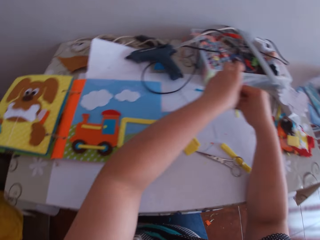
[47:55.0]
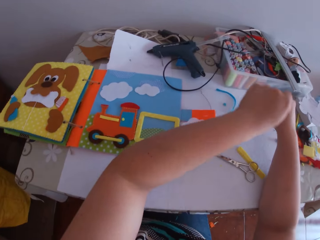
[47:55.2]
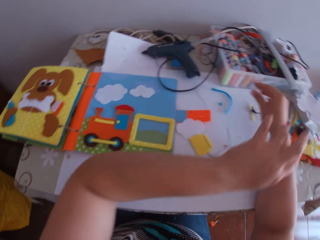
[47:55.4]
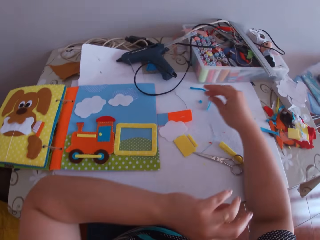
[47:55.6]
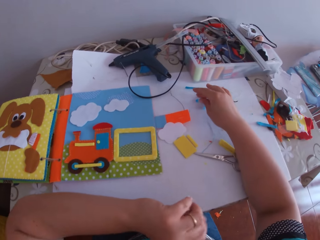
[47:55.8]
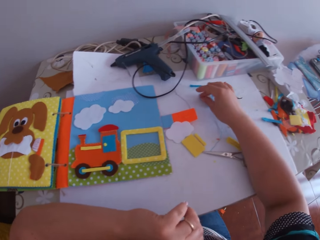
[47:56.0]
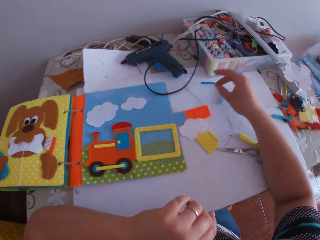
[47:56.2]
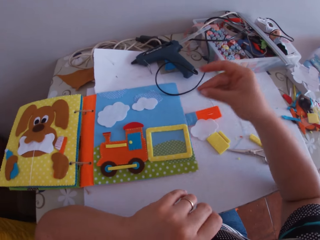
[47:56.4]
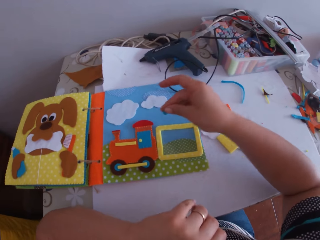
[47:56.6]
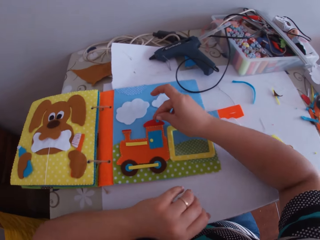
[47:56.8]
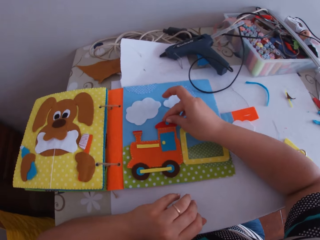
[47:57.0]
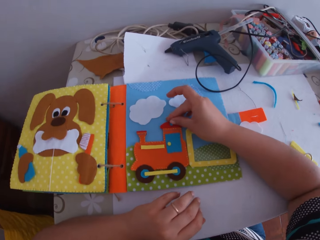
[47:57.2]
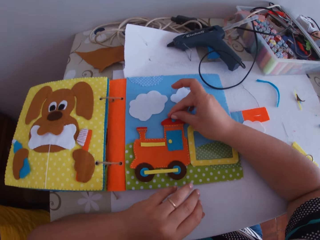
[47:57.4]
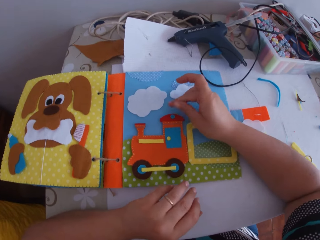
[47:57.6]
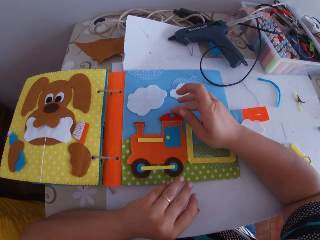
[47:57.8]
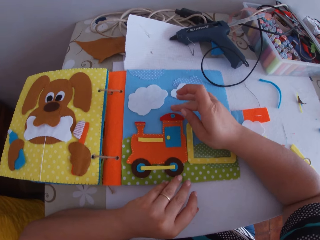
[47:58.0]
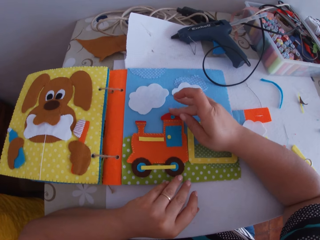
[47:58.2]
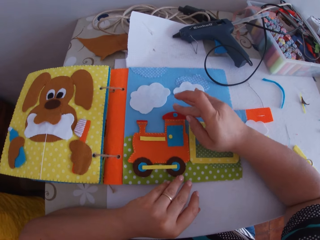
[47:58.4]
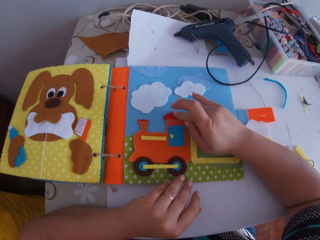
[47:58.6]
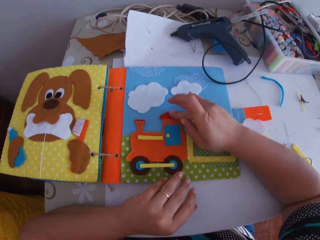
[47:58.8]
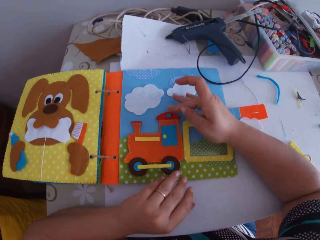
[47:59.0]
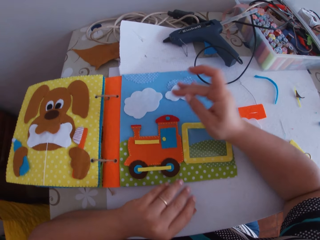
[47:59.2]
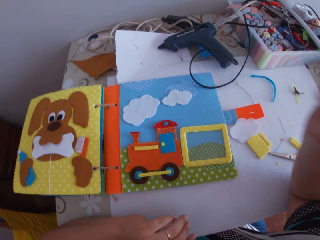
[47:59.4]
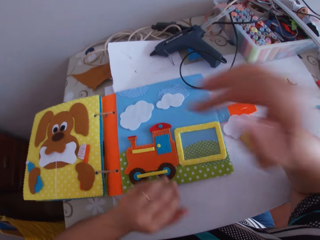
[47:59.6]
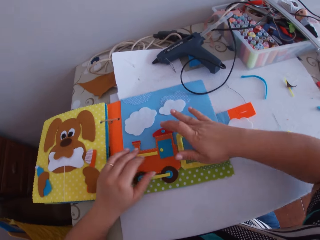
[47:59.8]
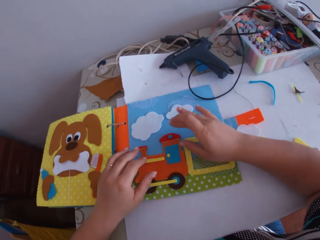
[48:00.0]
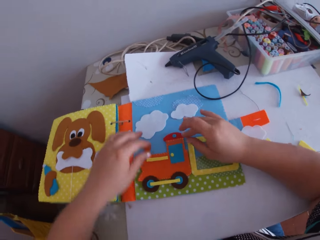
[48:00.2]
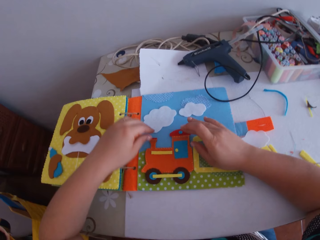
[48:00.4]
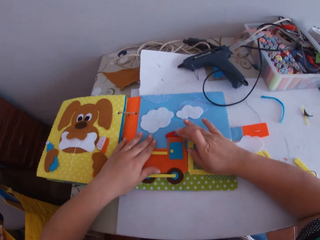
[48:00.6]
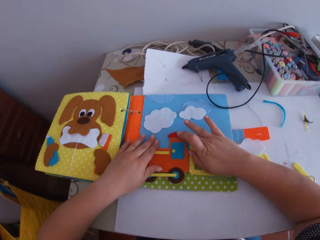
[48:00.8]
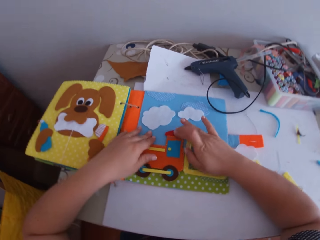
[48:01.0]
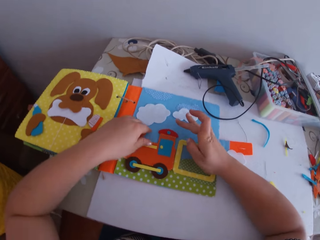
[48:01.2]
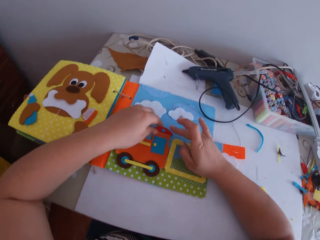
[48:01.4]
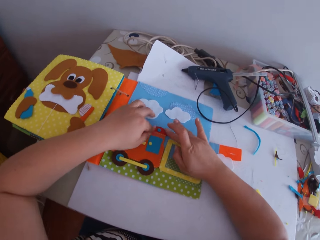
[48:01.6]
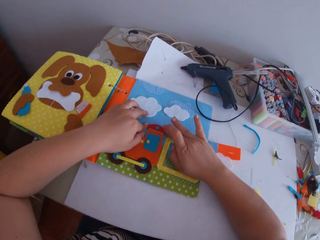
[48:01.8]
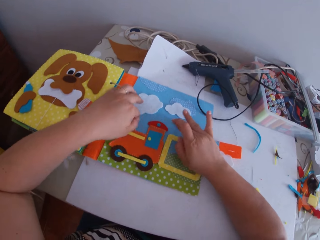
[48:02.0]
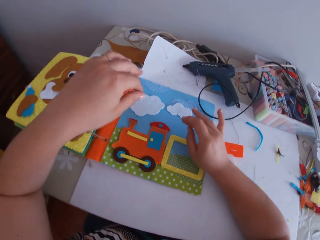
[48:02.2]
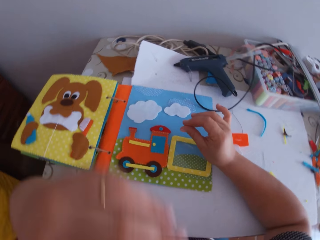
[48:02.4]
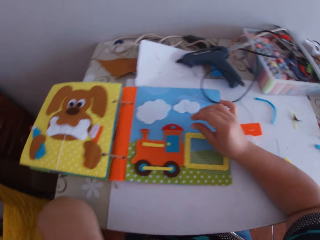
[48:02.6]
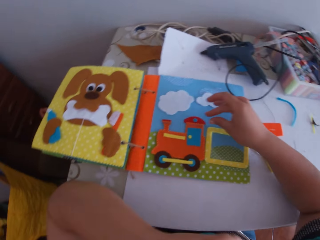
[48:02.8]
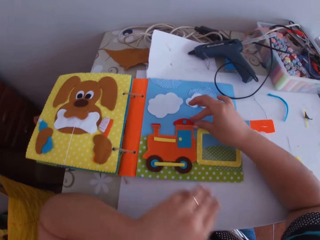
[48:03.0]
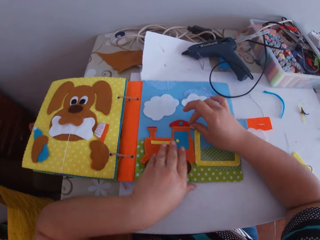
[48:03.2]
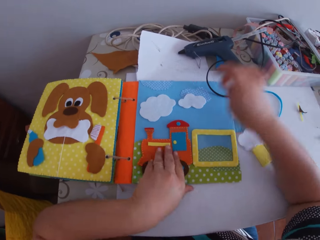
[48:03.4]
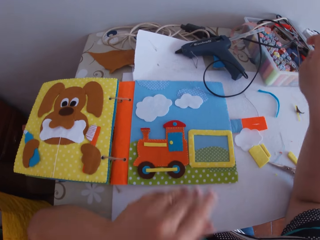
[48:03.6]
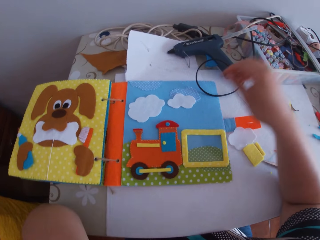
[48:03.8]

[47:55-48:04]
The camera wearer moves his hand backwards. He touches his face with his left hand. He picks up a button from the table with his right hand. He places the button on the crafted fabric with his right hand. He presses a craft cloth on the toy craft on the book. He looks around and moves hands around the craft book. He presses the button down on the crafted fabric with his right hand. He touches his face. He holds the craft cloth on the toy craft on the book.

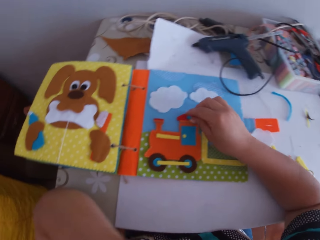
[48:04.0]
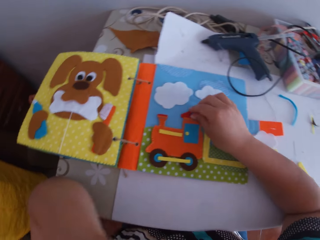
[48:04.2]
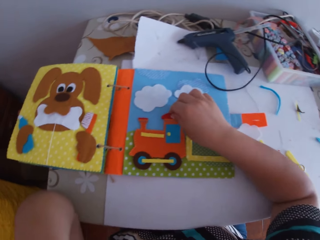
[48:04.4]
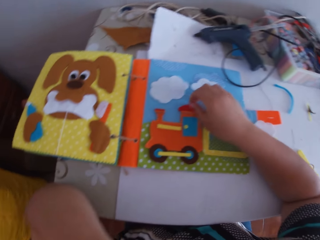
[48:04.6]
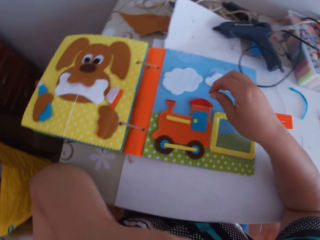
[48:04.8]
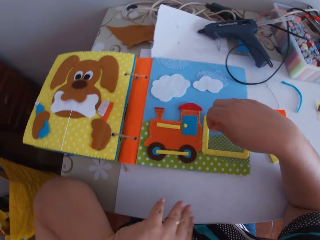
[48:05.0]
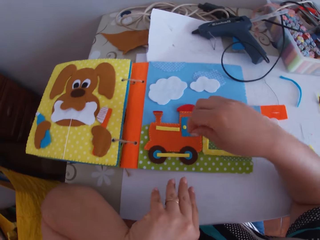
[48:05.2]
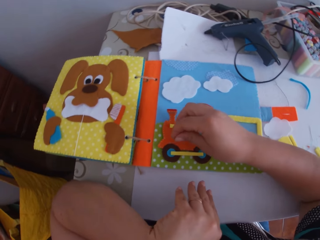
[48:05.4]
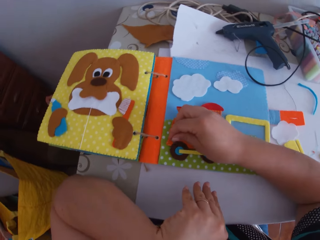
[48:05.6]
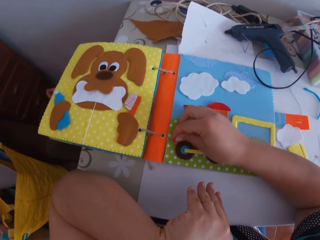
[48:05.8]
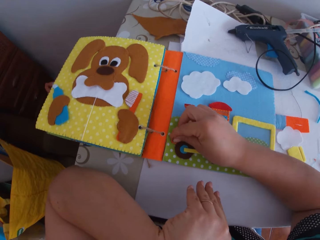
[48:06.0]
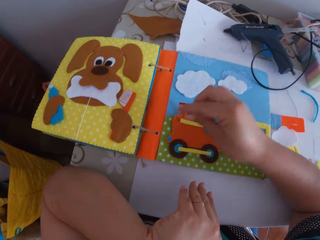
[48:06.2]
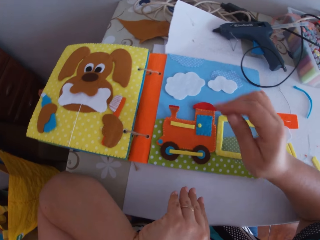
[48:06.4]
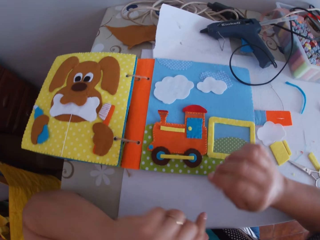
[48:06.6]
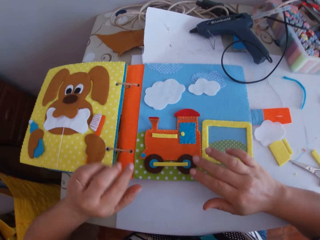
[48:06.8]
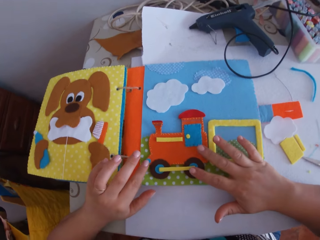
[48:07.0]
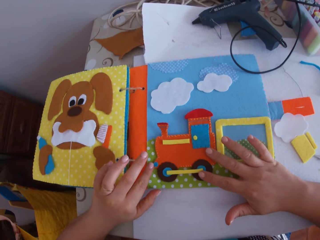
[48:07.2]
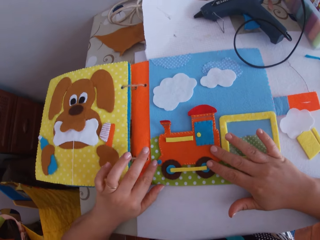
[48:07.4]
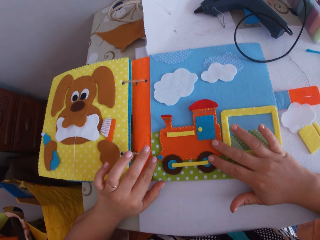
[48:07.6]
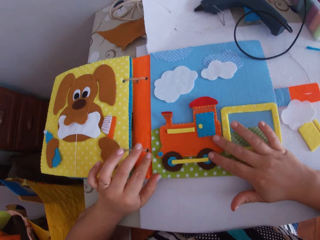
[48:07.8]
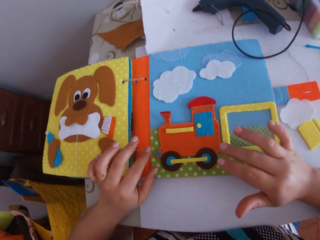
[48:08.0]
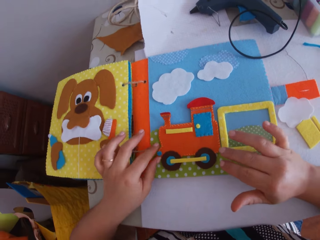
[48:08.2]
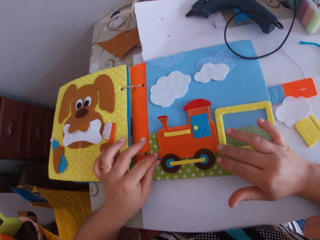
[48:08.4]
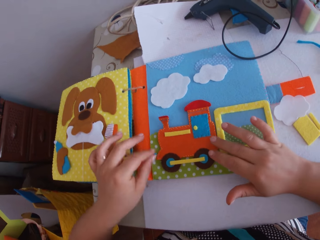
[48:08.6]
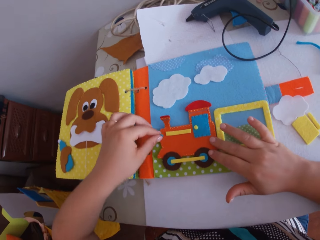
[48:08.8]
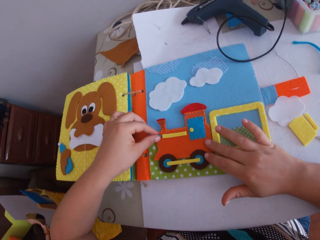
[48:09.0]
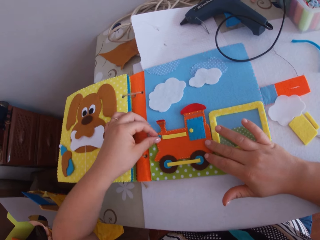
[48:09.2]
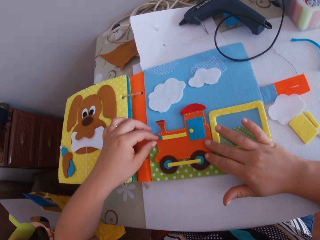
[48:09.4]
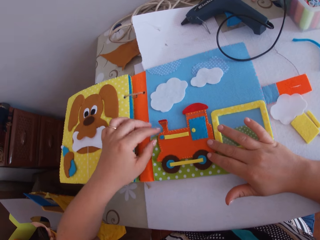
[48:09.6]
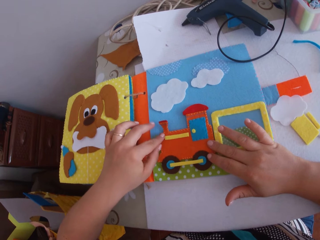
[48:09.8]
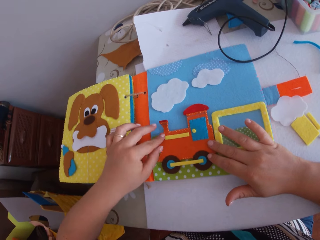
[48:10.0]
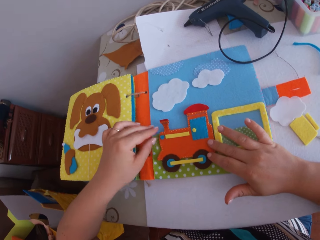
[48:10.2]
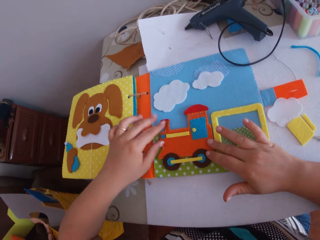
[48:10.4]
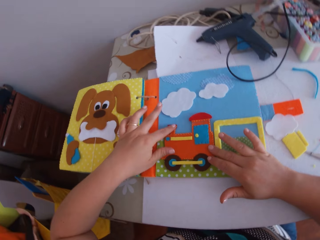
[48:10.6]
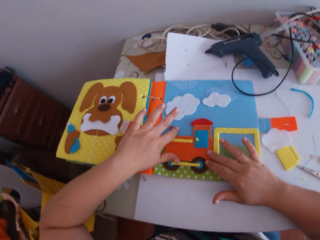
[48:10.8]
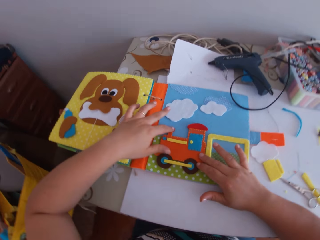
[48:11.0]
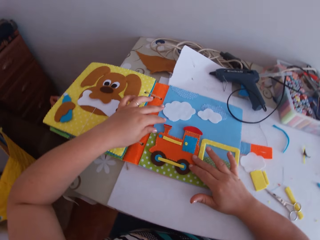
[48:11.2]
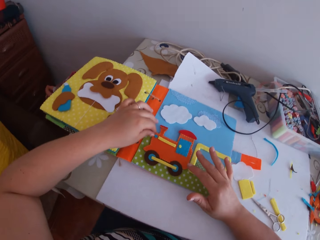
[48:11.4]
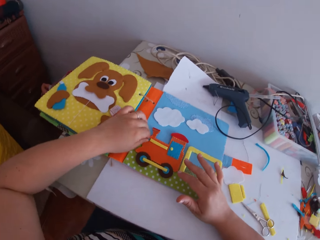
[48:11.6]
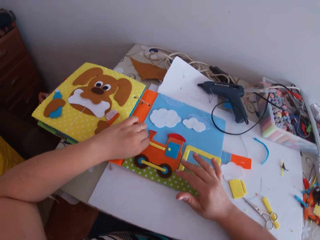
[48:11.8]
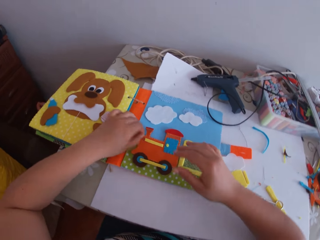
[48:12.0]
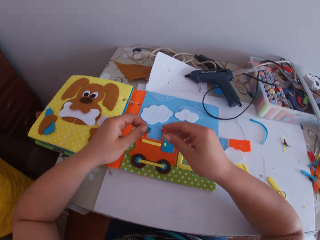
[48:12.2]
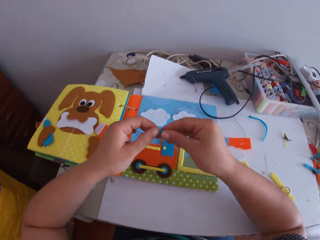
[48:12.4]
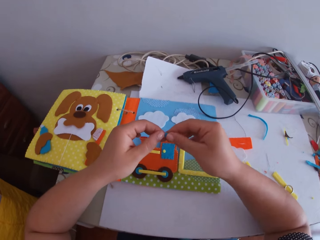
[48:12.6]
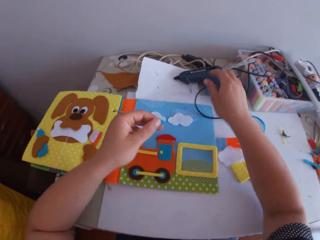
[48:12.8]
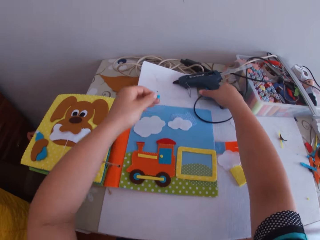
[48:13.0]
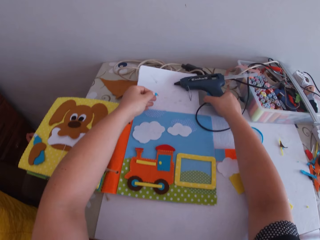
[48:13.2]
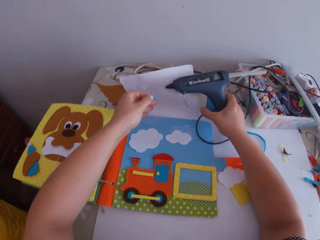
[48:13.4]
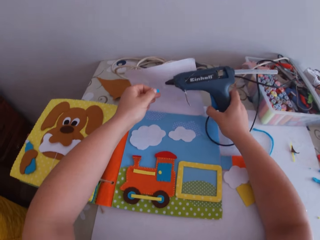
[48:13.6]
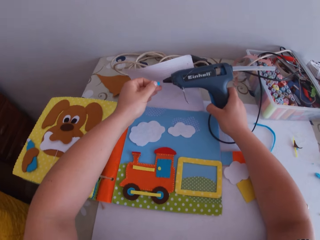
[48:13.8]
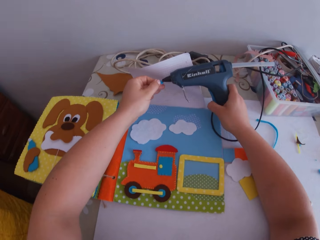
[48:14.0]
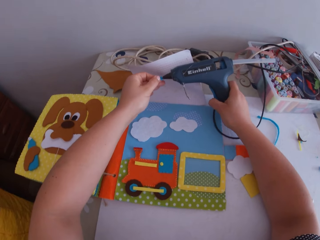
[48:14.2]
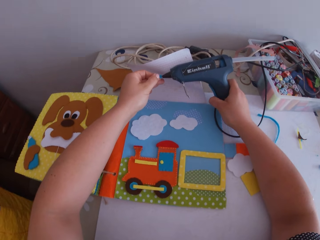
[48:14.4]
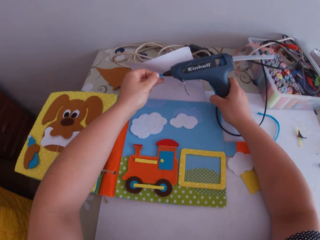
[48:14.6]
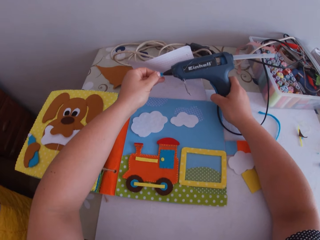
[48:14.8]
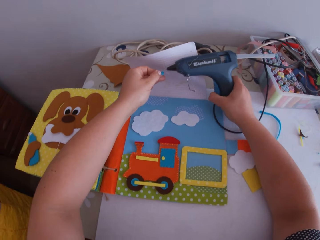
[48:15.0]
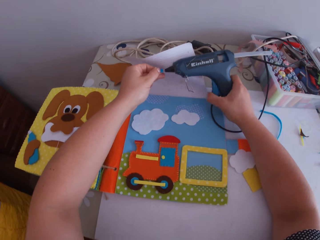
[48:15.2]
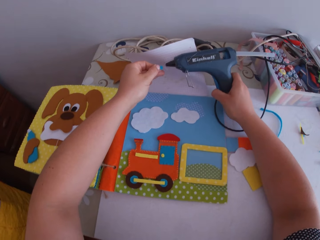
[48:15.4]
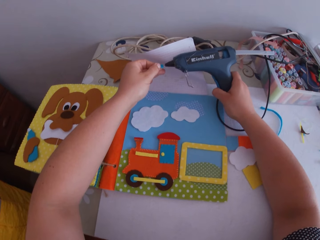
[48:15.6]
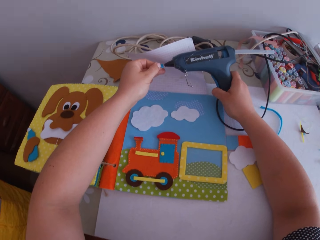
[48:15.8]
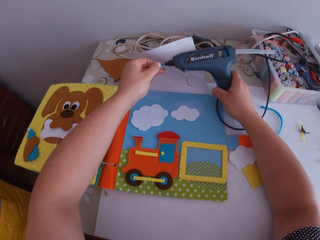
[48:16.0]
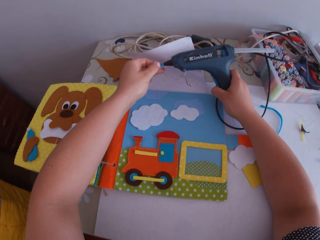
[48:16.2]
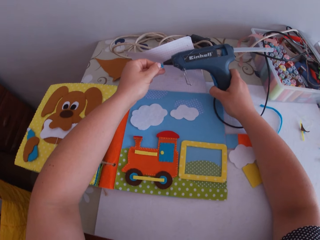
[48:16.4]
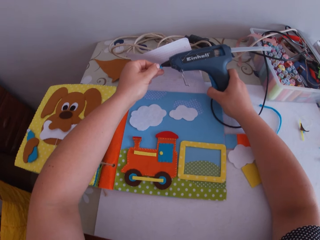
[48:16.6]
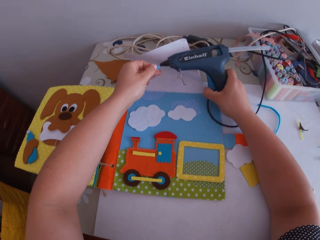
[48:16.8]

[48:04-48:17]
The camera wearer removes the button from the crafted fabric with his right hand. He looks around. He places the button on the crafted fabric with his right hand. He moves hands around. He adjusts the crafted fabric on the crafts book with both hands. He removes the button from the crafted fabric with his left hand and places the button on the crafted fabric with his left hand. He presses a craft cloth on the toy craft on the book. He presses the toy craft on the book. He removes the button from the crafted fabric with his left hand. He holds the craft cloth. He picks up the glue gun from the table with his right hand. He puts glue on the button with the glue gun in his right hand.
